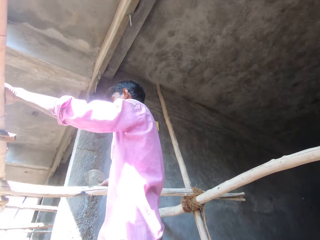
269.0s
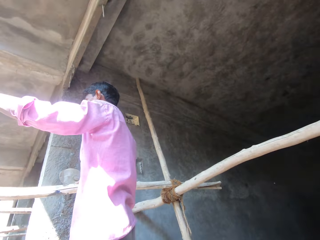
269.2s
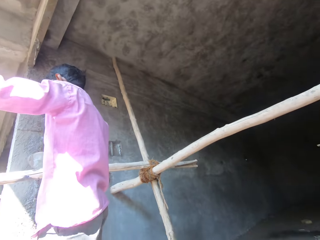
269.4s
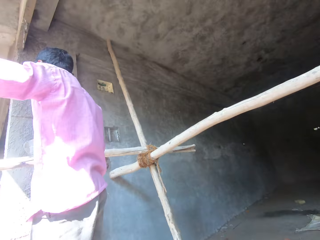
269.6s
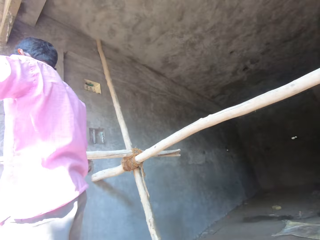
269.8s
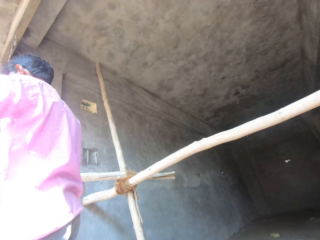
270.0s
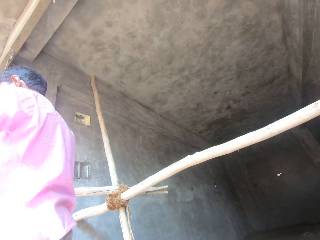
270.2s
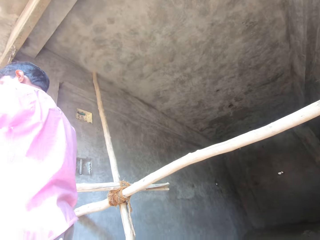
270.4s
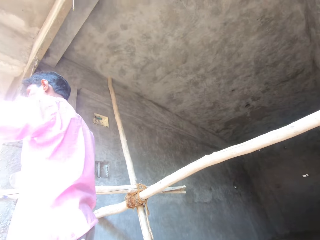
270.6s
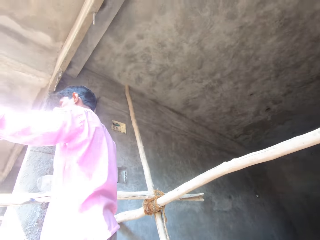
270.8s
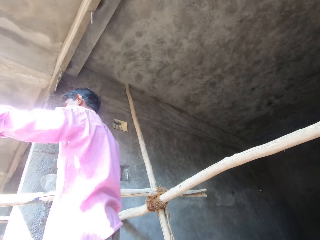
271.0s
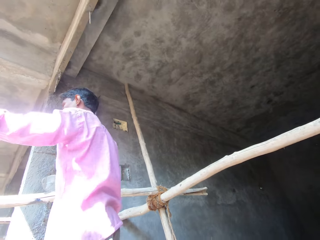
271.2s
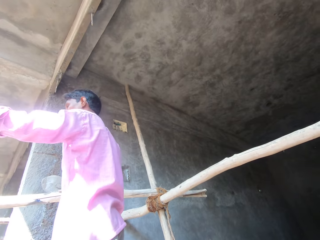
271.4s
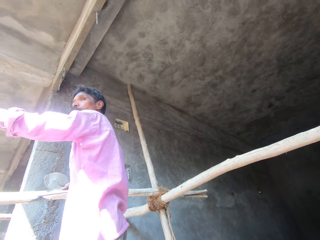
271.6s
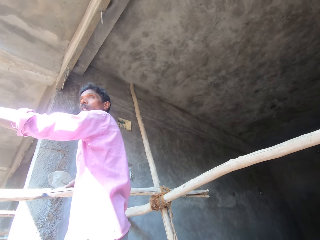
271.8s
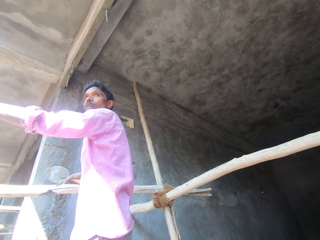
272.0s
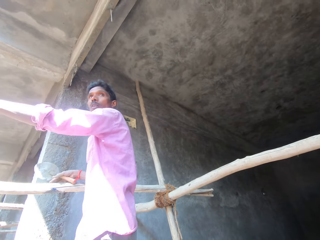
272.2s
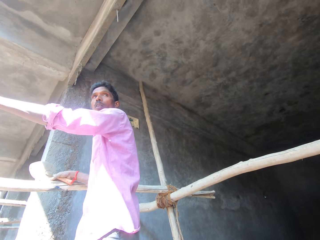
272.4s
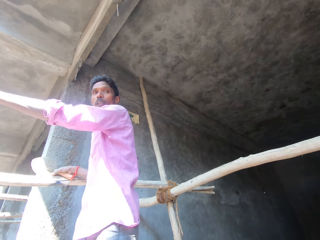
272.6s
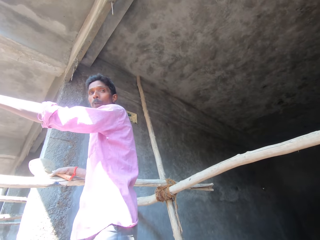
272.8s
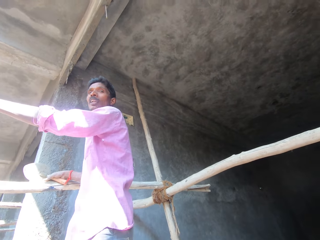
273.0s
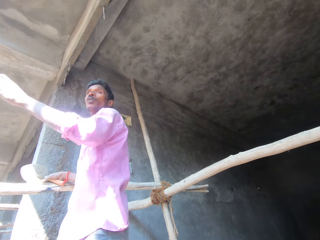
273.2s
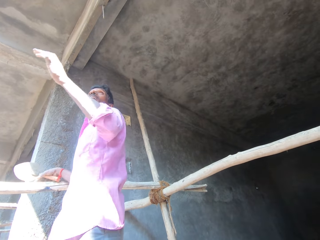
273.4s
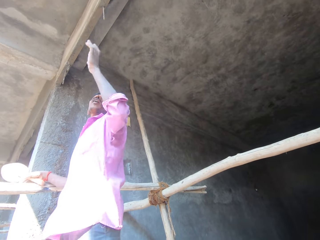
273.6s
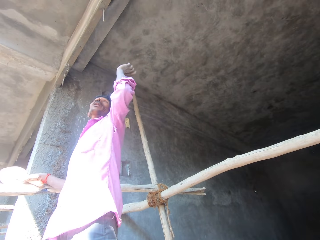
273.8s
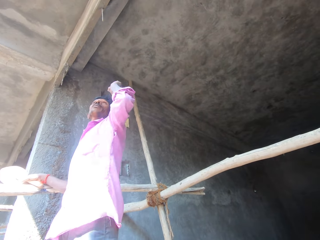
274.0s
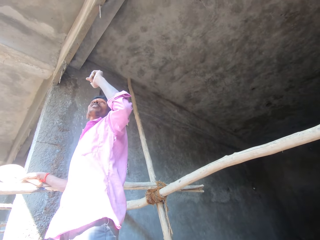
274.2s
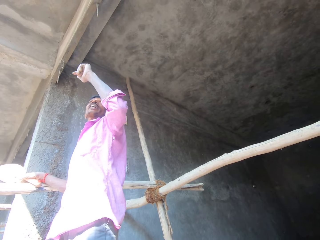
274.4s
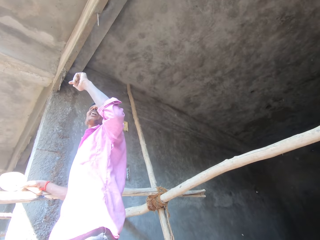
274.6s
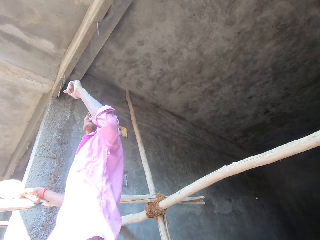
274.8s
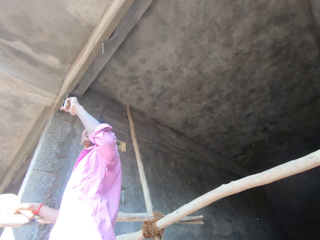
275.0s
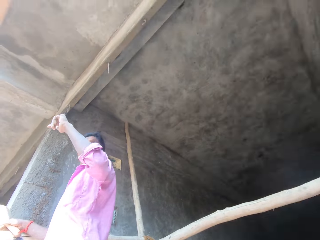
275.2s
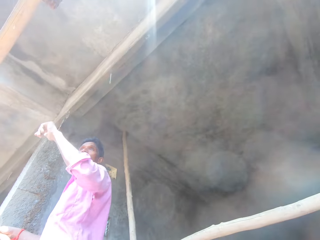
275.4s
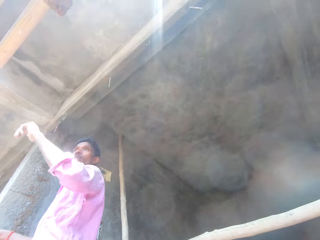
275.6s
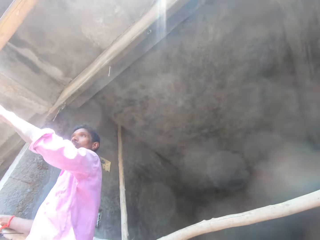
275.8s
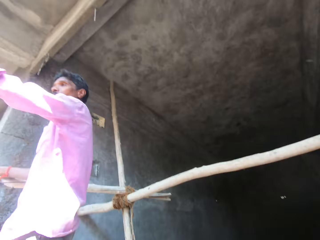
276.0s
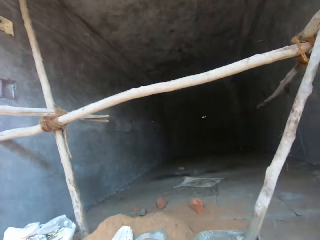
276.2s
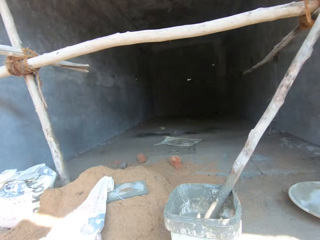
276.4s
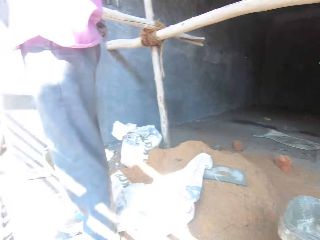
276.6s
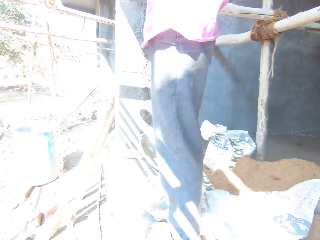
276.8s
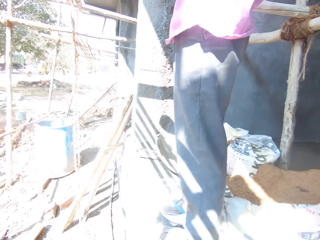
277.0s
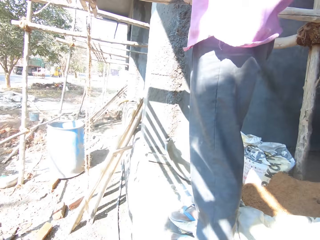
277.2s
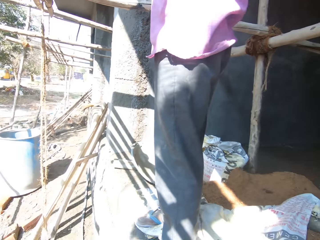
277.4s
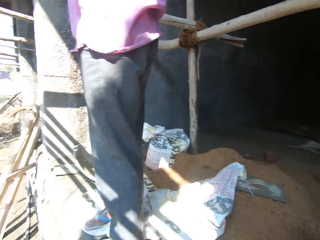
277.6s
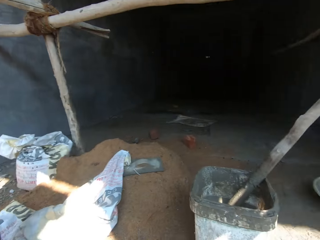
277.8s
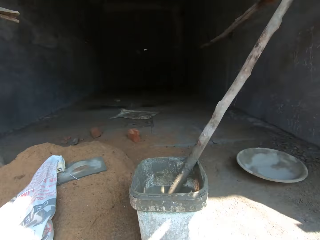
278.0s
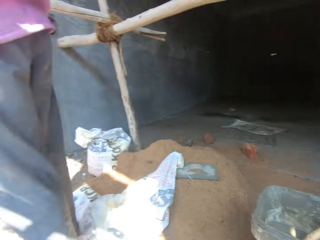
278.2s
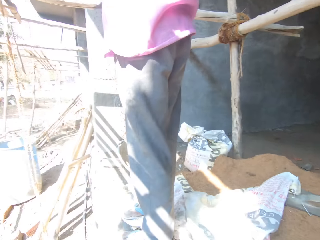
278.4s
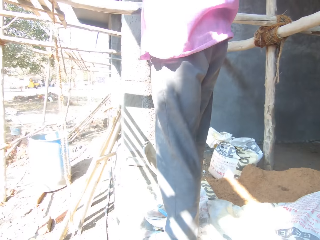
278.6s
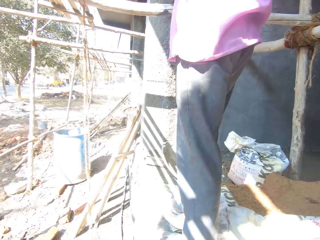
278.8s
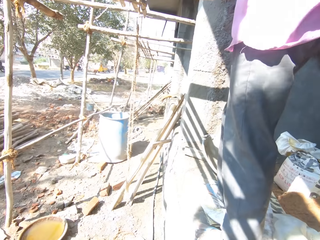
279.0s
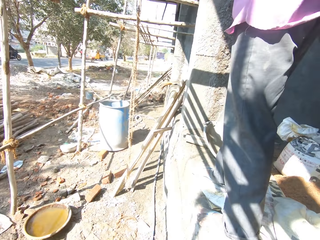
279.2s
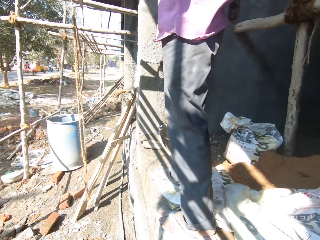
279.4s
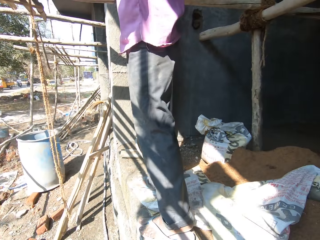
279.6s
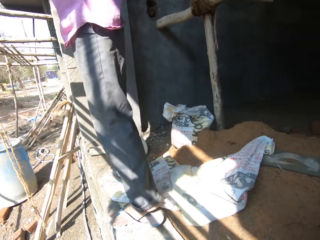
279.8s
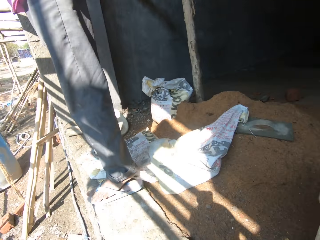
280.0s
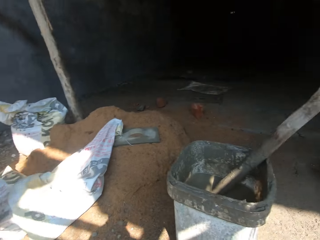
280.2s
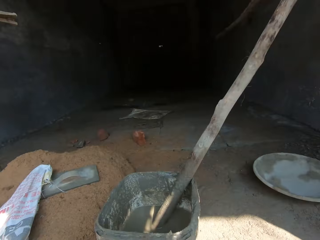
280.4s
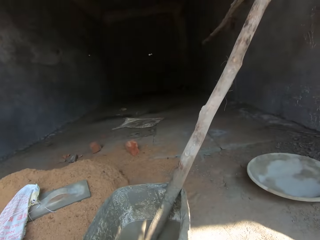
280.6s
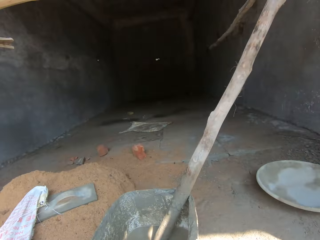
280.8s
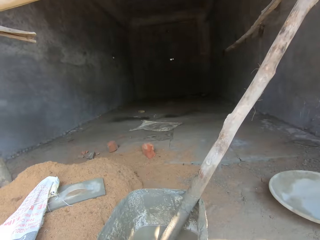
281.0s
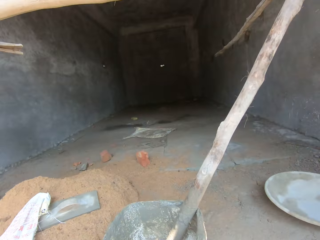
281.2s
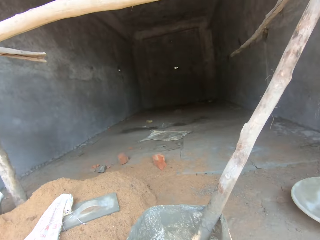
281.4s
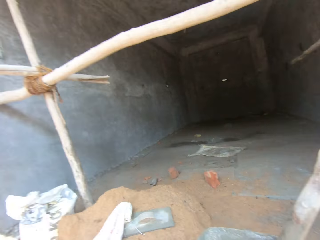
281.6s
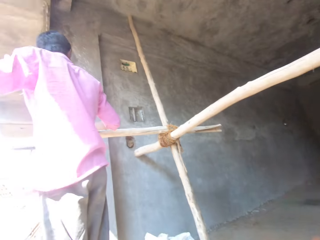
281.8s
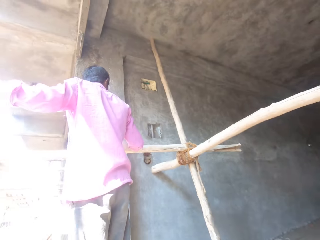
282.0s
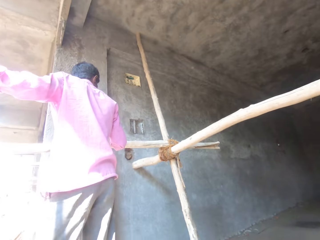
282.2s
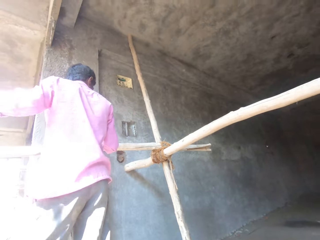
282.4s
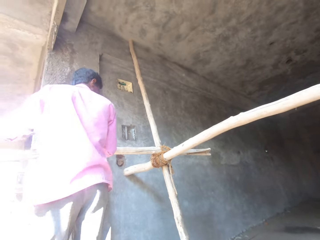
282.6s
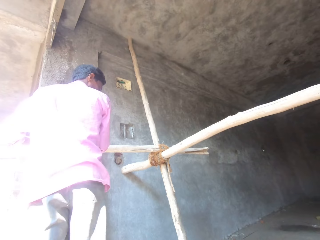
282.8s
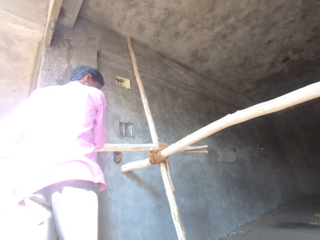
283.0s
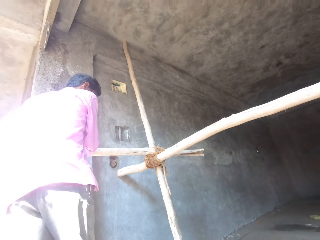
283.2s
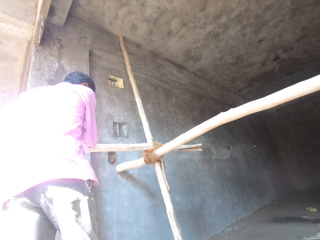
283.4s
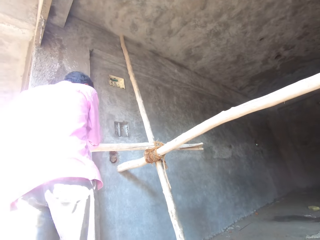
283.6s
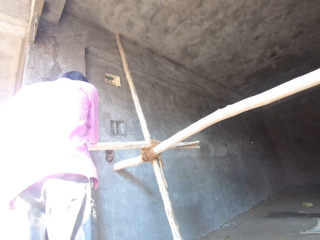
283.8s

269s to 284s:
A man holds the wood rod. The camera wearer converses with the man. The man gestures his hand. The camera wearer looks around the building.

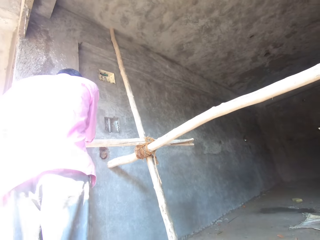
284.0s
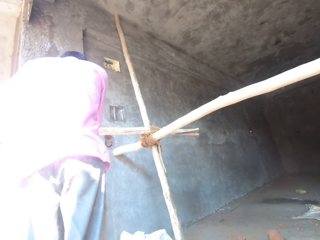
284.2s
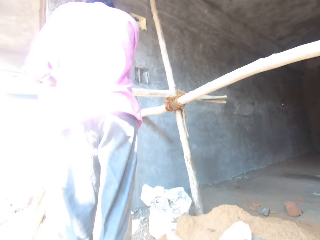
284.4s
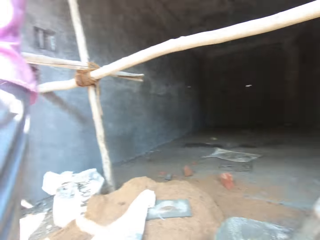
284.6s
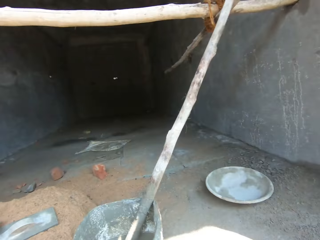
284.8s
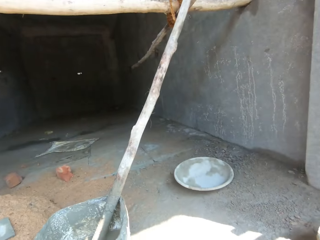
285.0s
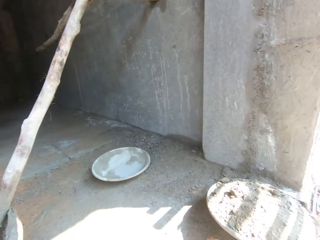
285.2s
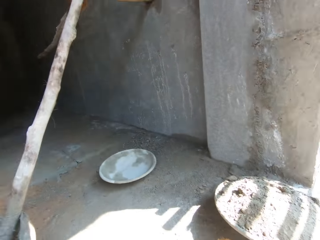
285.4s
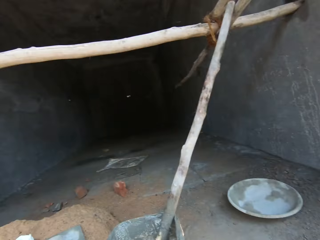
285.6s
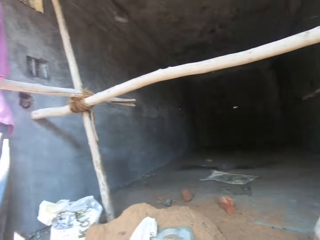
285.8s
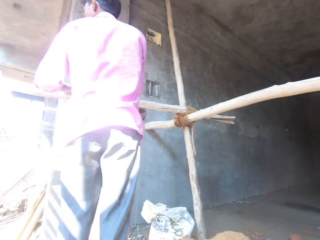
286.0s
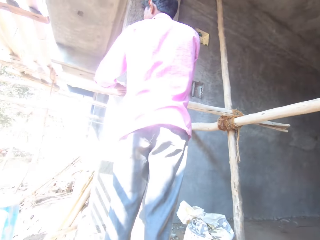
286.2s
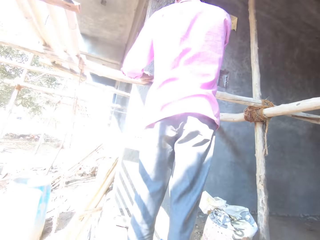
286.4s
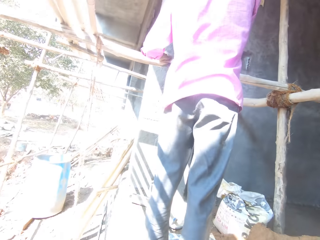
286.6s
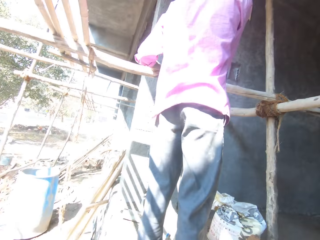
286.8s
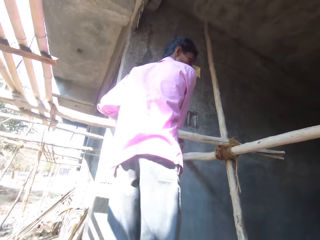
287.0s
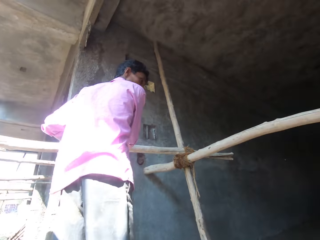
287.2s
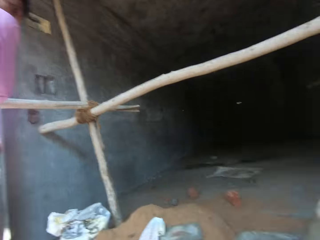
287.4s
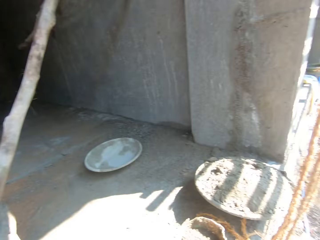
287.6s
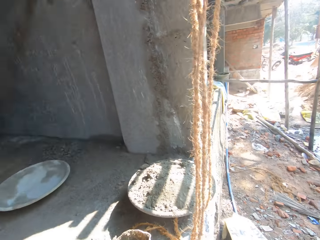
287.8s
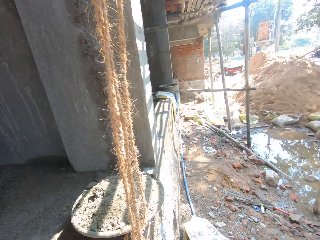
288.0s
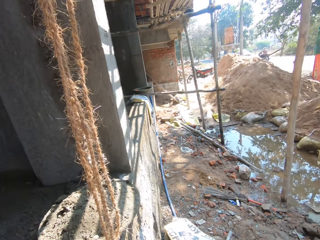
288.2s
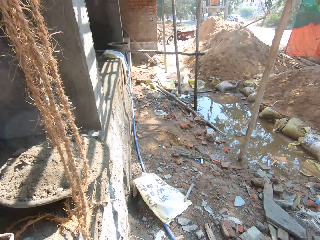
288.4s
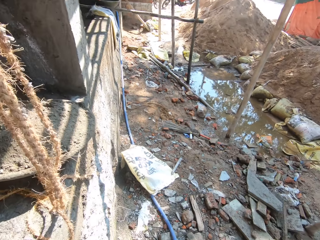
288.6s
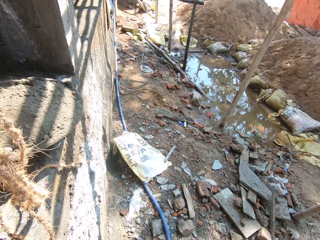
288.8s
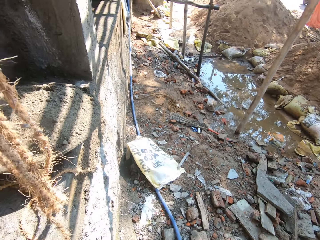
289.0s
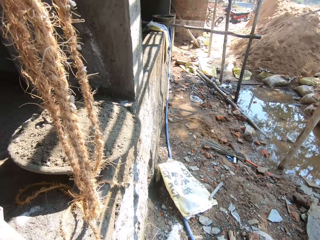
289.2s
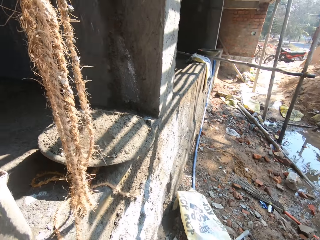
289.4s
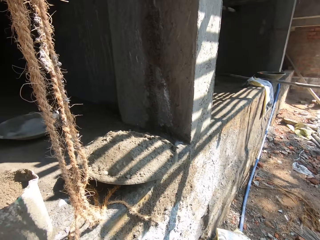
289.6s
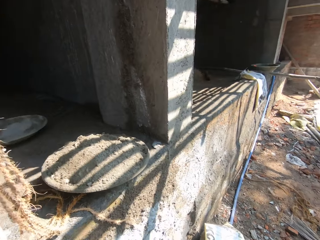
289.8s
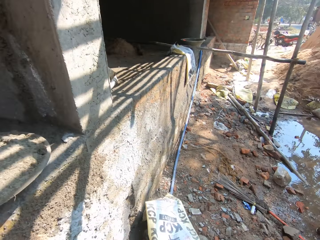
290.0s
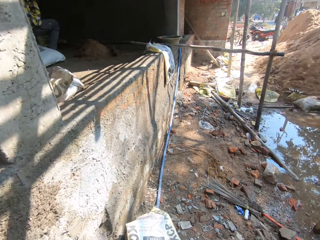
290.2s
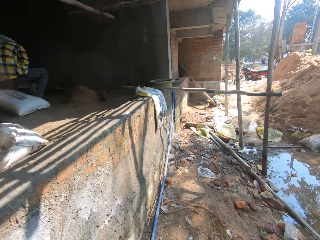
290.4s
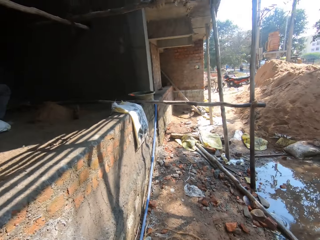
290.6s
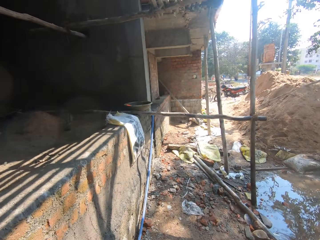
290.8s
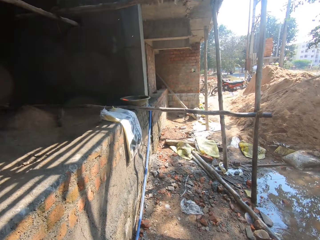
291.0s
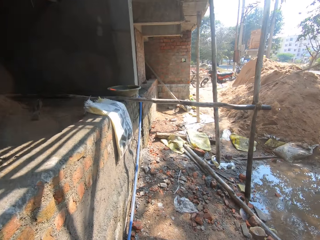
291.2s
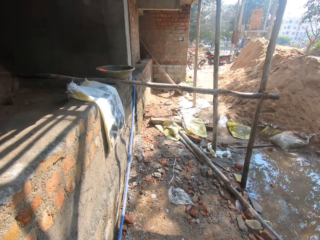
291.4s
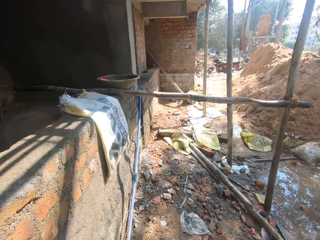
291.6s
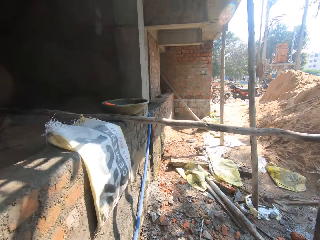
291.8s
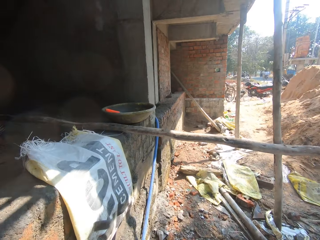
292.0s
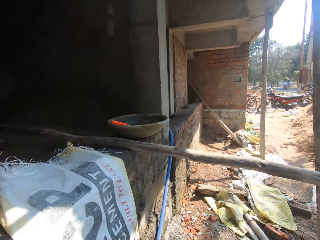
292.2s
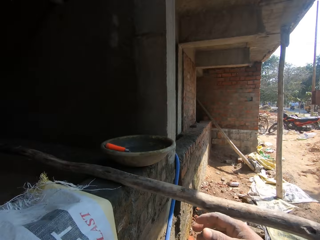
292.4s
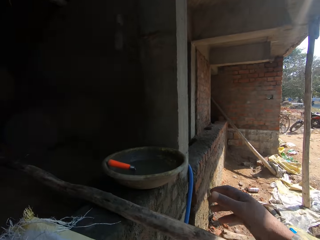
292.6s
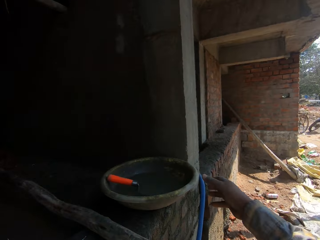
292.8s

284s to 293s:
A man converses with the camera wearer. The camera wearer turns right and walks forward. They walk around.
